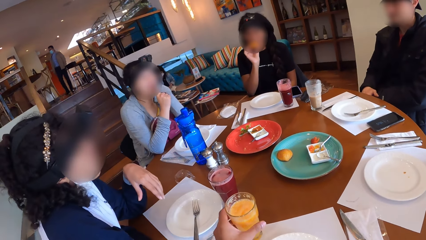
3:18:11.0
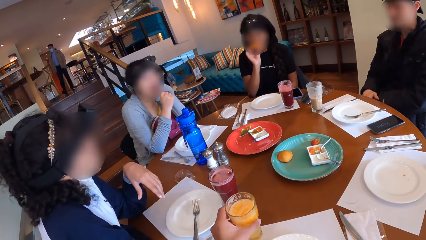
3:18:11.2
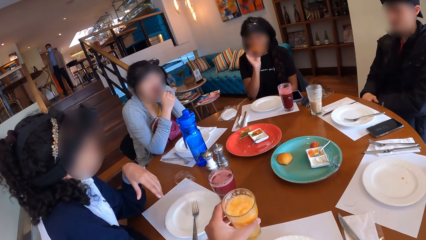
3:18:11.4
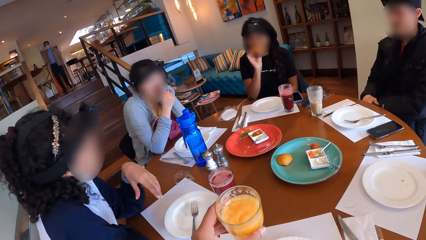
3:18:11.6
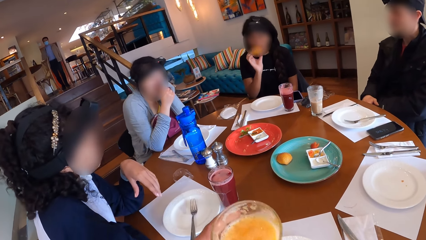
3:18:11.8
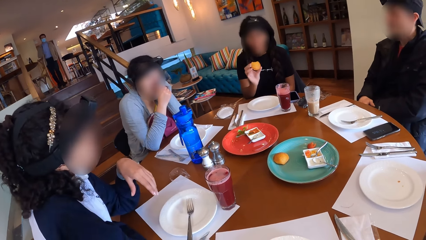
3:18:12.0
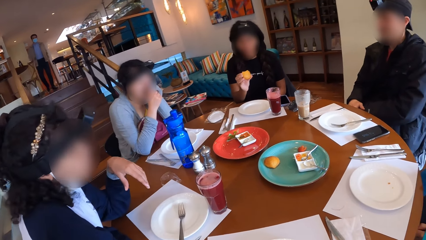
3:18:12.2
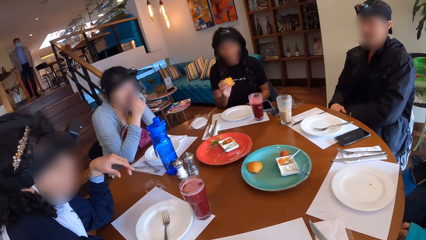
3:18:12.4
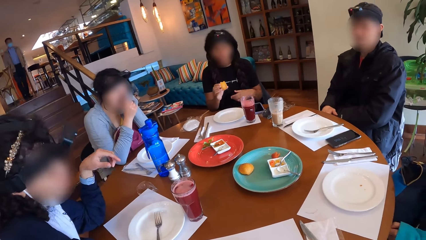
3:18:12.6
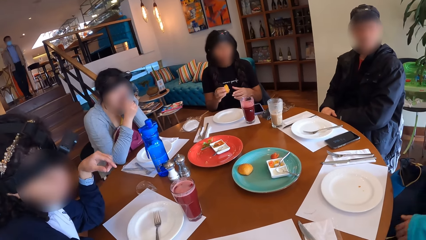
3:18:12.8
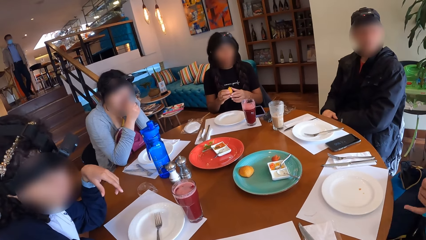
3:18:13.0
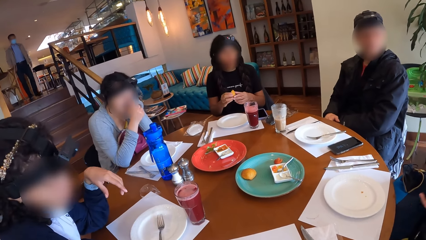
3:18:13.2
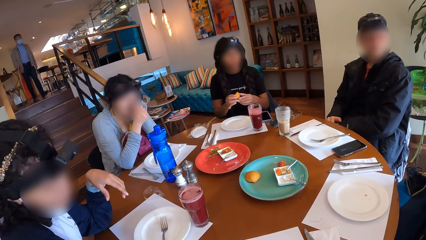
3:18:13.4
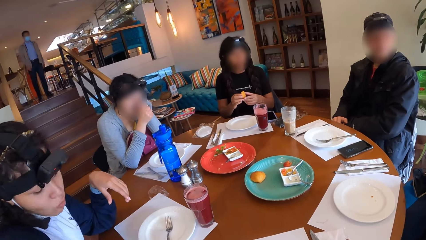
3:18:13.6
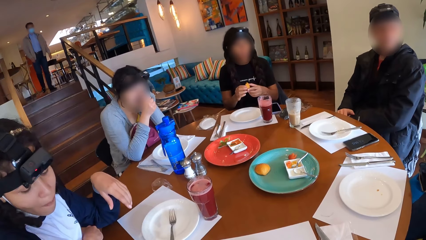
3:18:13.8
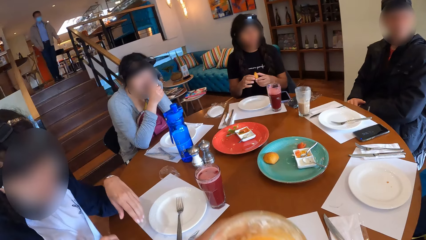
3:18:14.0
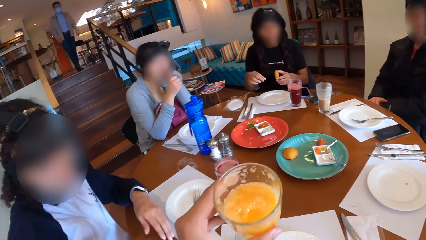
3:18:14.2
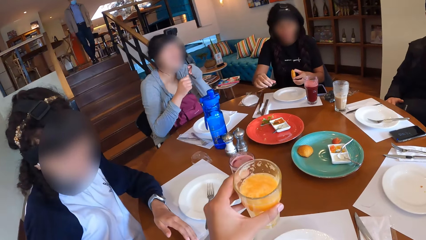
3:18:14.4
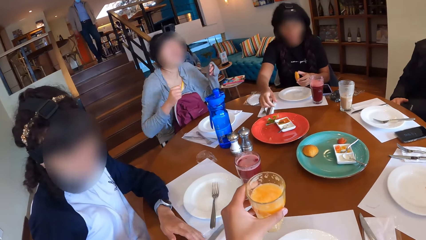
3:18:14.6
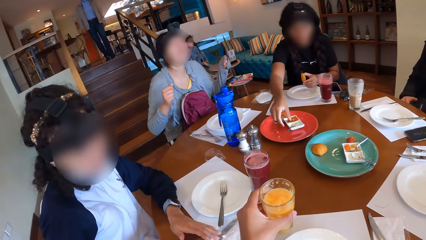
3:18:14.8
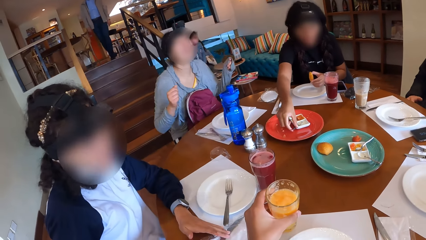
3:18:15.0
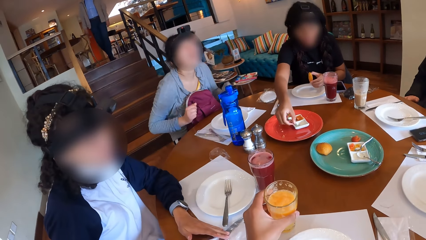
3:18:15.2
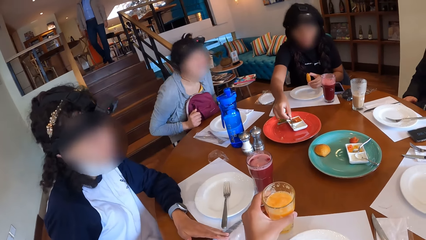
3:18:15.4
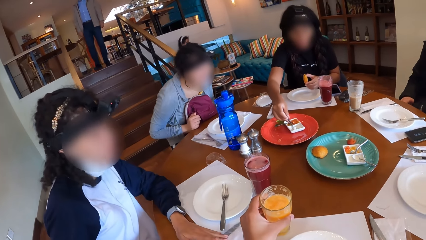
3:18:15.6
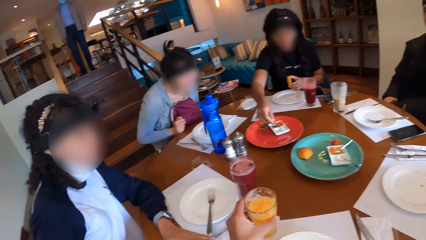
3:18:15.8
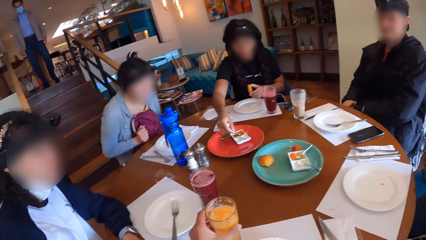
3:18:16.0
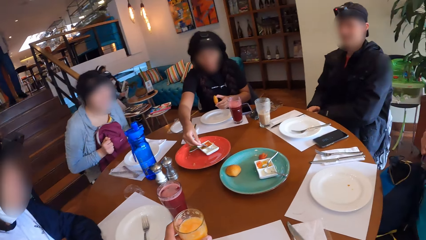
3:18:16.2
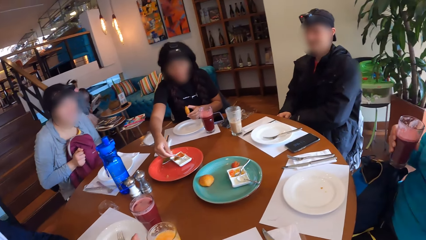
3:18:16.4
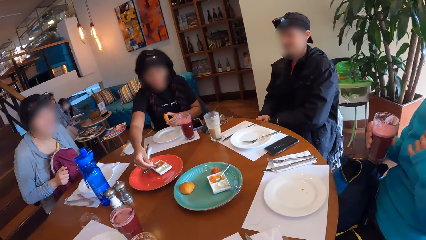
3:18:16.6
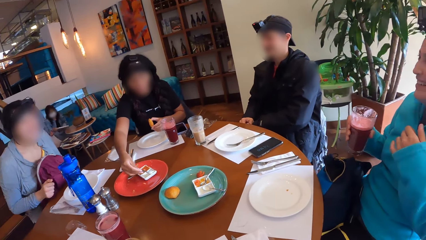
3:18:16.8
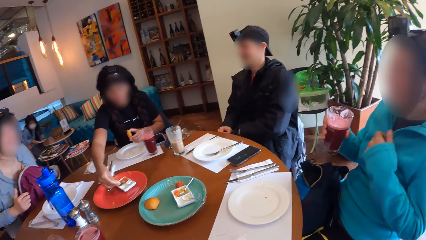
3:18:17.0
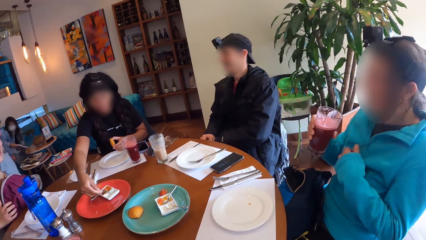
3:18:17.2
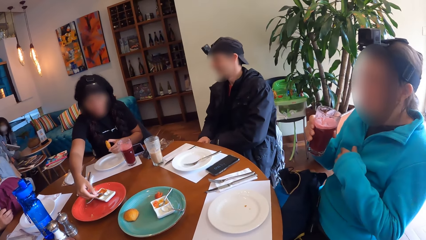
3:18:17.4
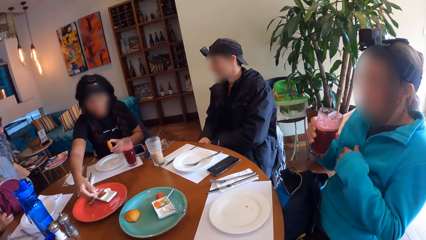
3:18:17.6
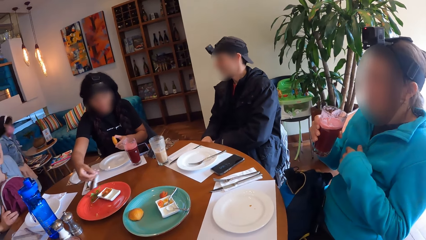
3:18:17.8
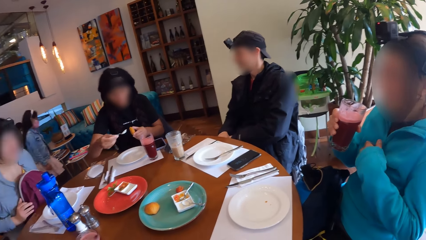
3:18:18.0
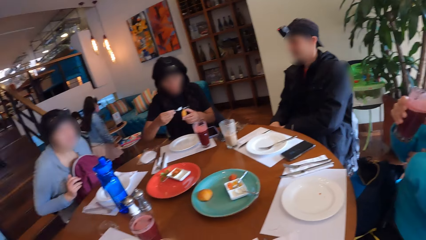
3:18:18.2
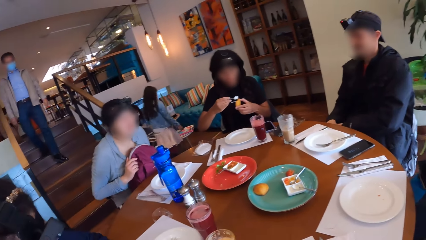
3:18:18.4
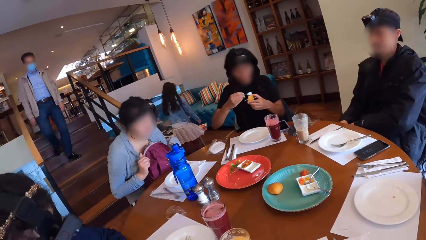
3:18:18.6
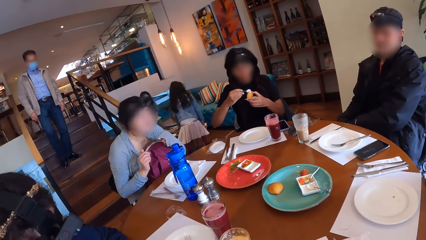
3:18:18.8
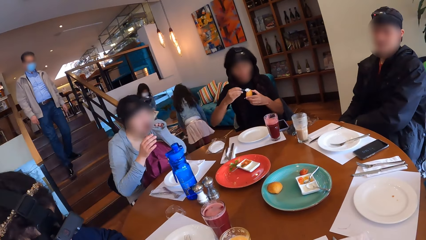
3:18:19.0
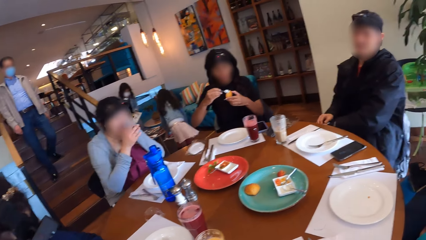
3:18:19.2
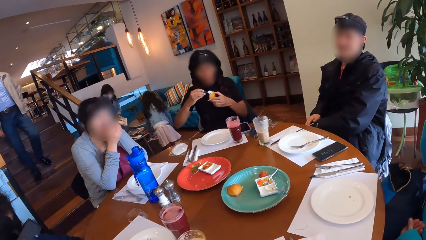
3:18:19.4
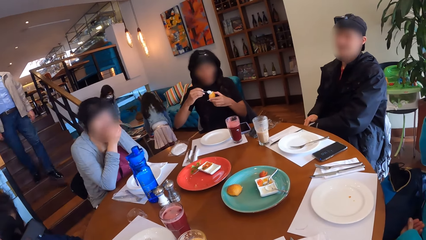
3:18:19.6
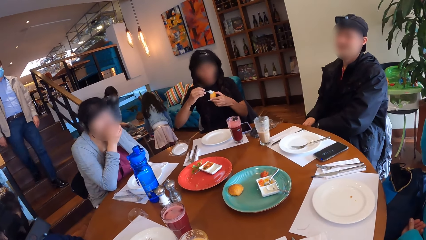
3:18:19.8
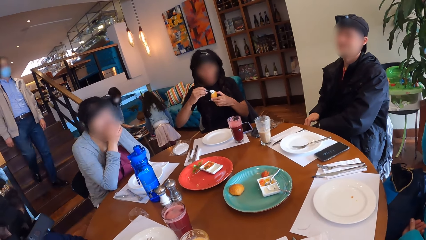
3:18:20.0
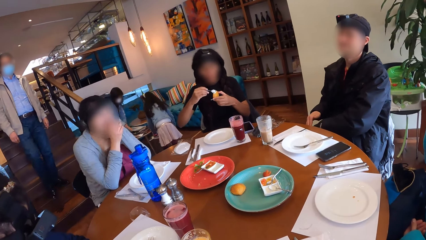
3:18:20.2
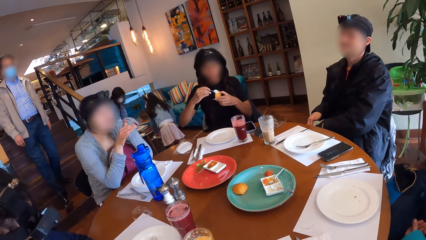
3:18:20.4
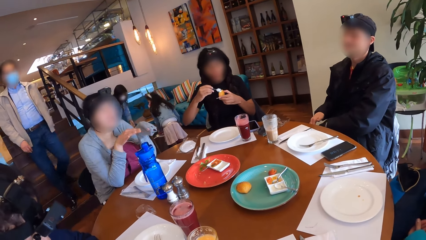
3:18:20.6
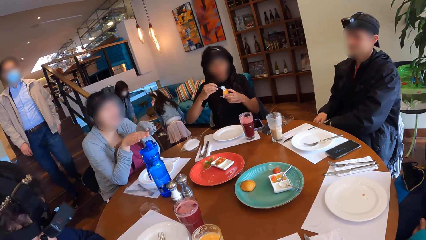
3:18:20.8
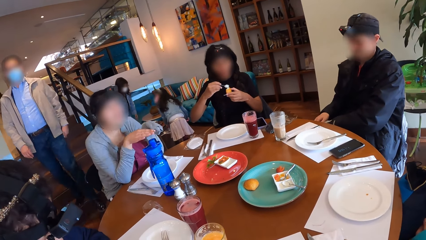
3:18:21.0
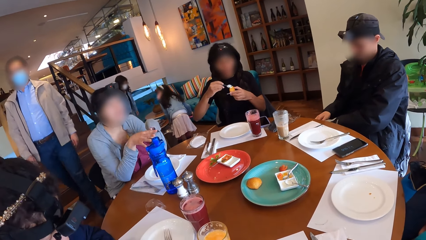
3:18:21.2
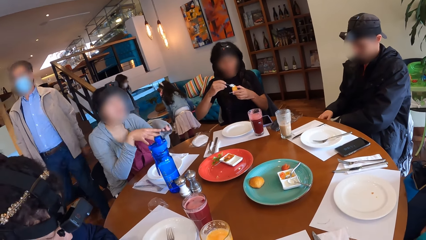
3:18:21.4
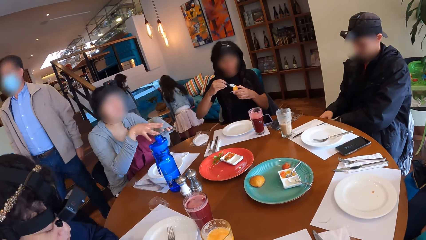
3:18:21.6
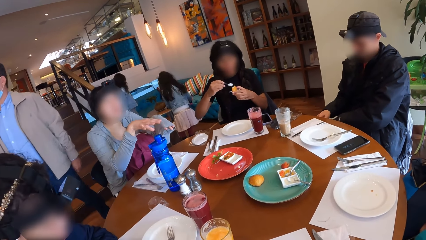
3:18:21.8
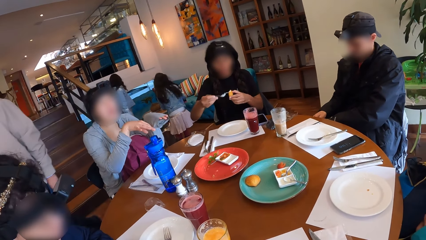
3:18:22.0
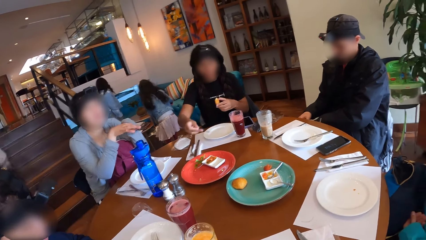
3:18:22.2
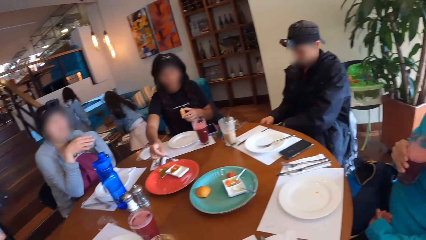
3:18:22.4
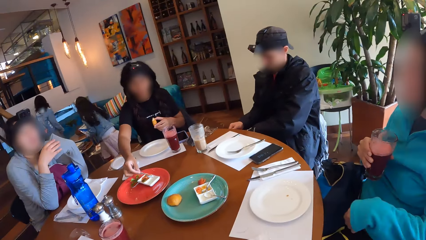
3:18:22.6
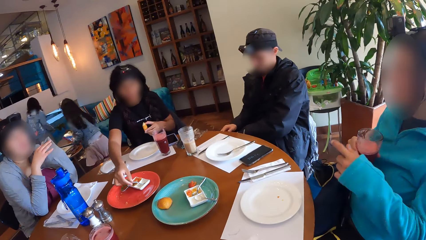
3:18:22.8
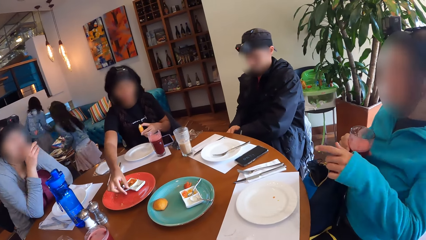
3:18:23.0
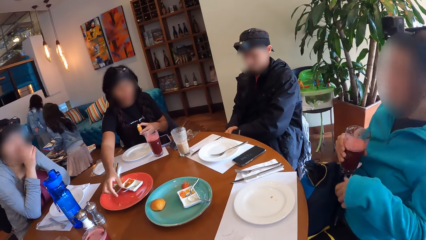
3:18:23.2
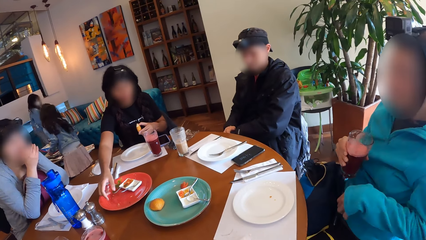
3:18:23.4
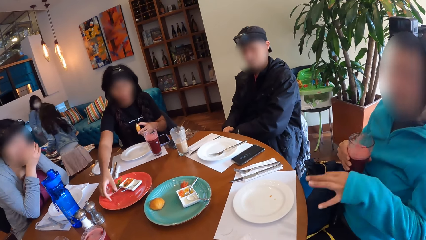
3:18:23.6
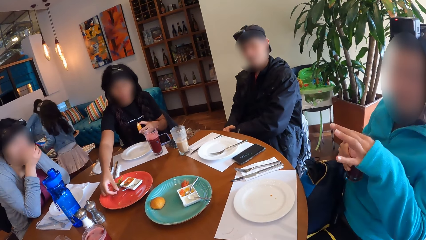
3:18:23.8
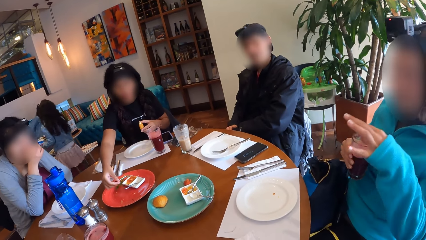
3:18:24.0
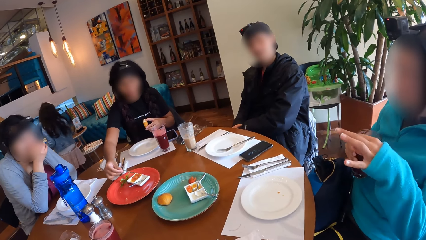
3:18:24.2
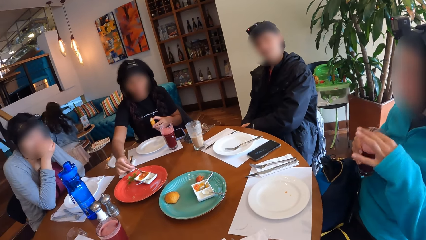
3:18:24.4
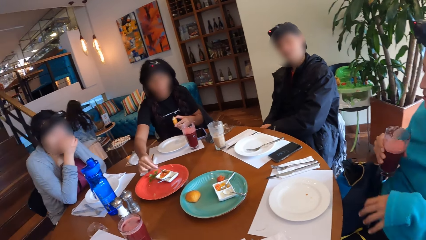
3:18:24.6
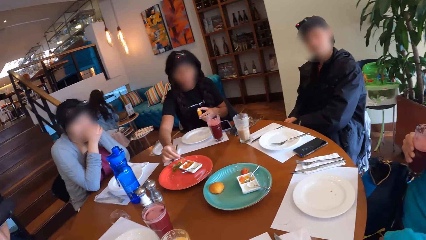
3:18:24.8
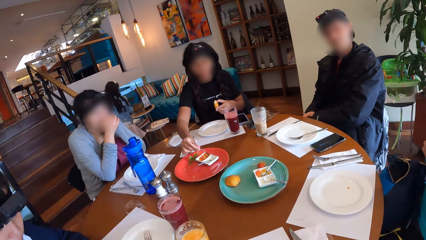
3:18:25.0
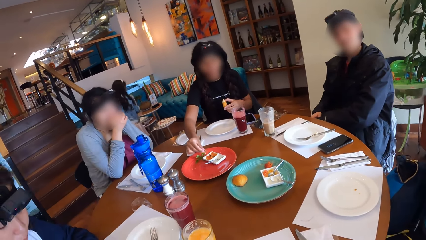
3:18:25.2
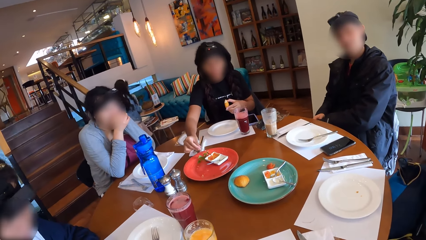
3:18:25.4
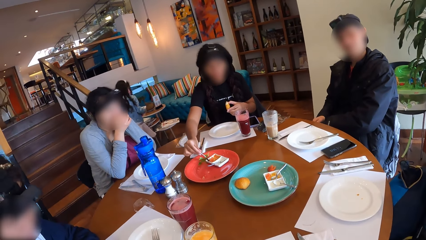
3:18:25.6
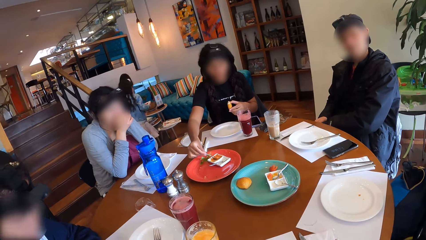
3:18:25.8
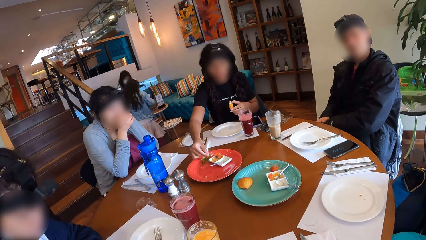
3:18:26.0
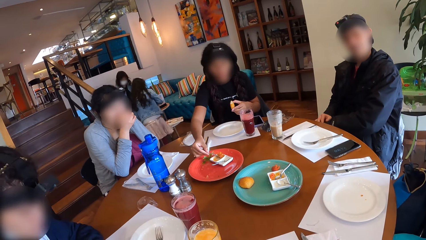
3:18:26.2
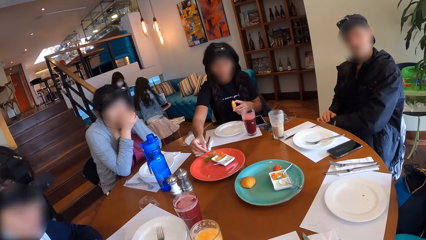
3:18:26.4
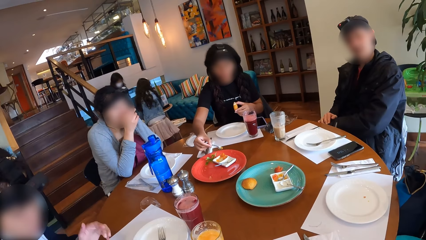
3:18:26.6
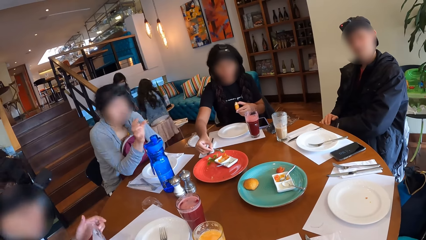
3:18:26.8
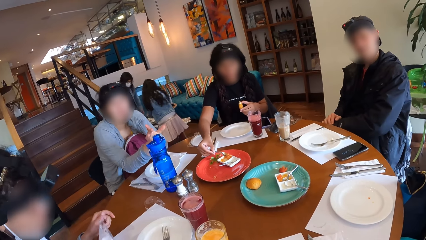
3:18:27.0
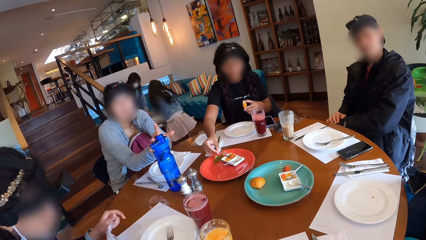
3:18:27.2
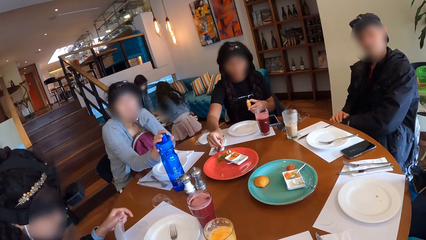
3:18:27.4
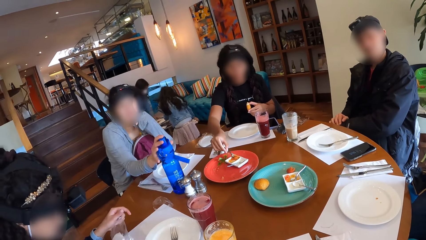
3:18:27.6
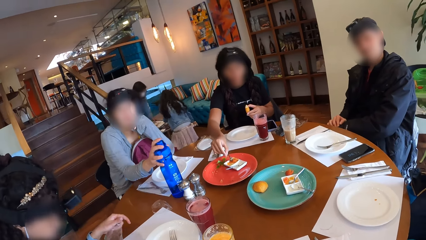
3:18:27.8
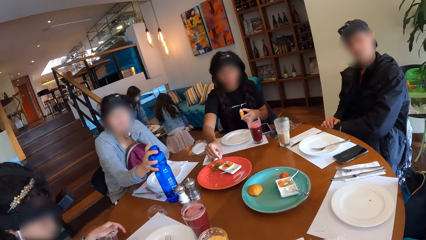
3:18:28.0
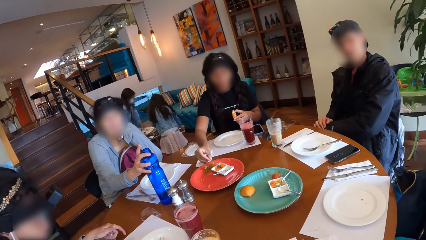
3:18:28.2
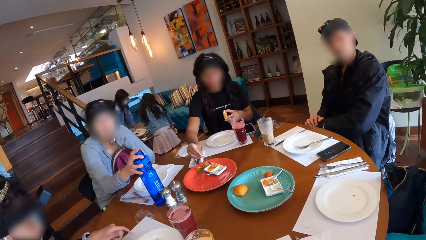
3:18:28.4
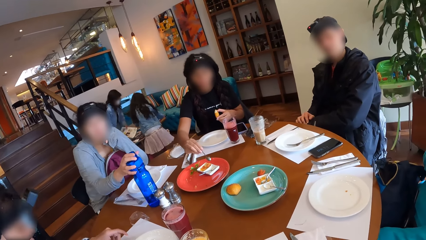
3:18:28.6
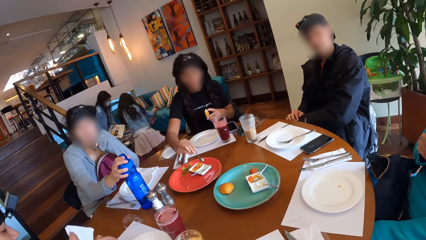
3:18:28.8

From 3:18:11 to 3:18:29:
The camera wearer picks the cup of juice on the table with her left hand. She drinks the juice. A woman passes the bun in her right hand to her left hand. A man walks downstairs. The camera wearer drops the cup of juice on the table with her left hand. The woman picks the spoon from the plate on the table with her right hand. Another woman scoops condiment from the container with the spoon in her right hand. The camera wearer looks at a lady. The second woman puts the condiment on the spoon in her right hand on the snack in her left hand. The man walks past the group of people at the dining table. A third woman gesticulates with her hands. The camera wearer stares at another lady as she explains something with gestures. The second woman drops the spoon in her right hand in the condiment container. The second woman picks up a spoon in the condiment container on the tray with her right hand and scoops condiment from the container with the spoon in her right hand. The third woman picks up a water bottle on the table with her right hand. The camera wearer interacts with the group of people. A fourth woman picks a serviette on the table with her right hand.
